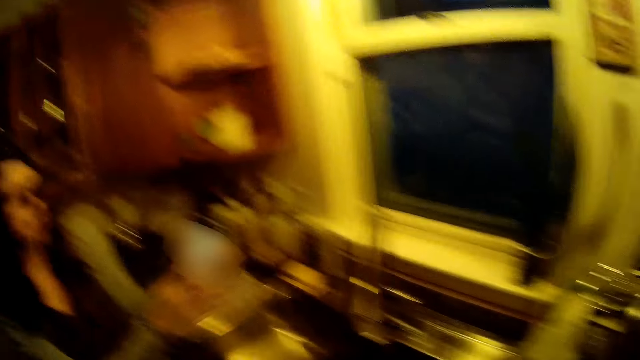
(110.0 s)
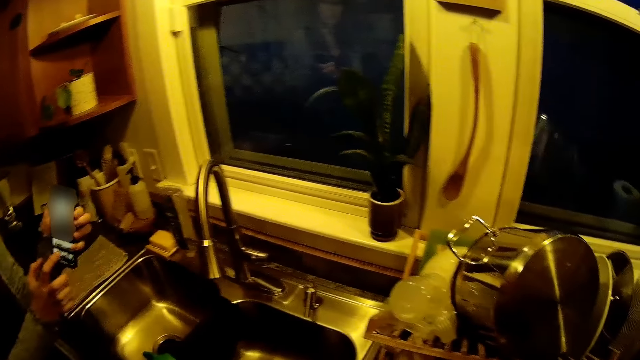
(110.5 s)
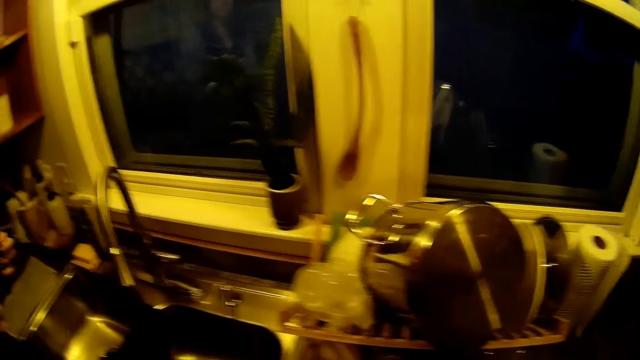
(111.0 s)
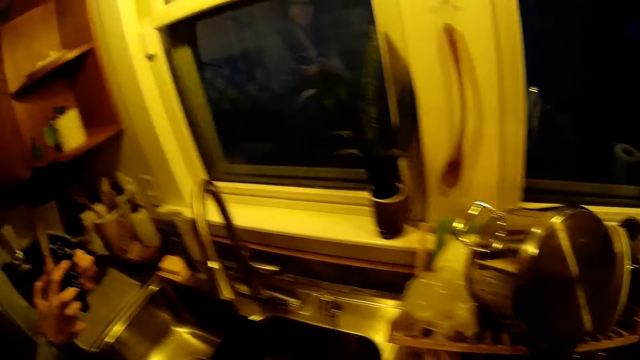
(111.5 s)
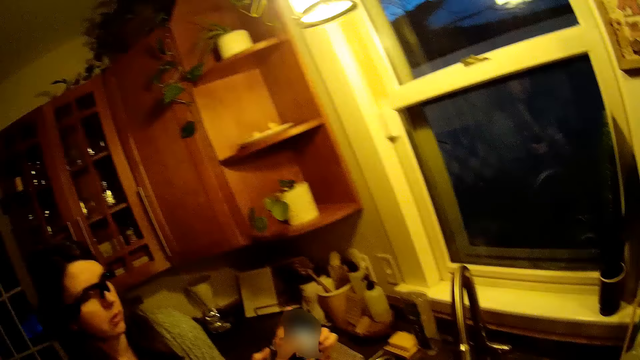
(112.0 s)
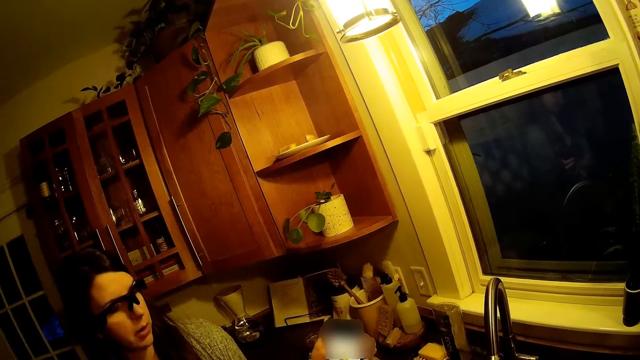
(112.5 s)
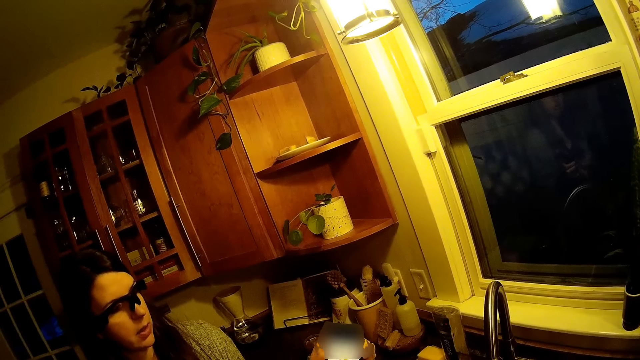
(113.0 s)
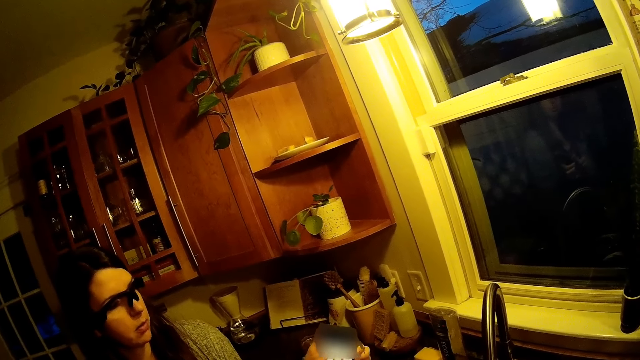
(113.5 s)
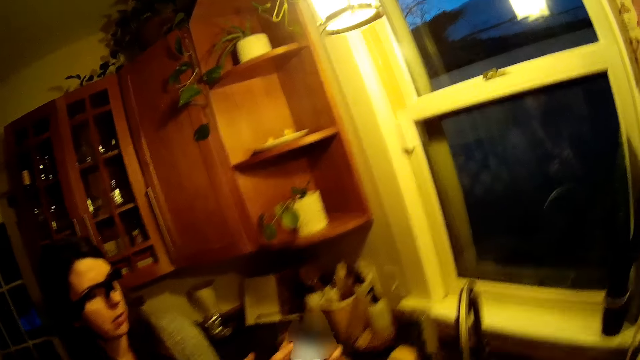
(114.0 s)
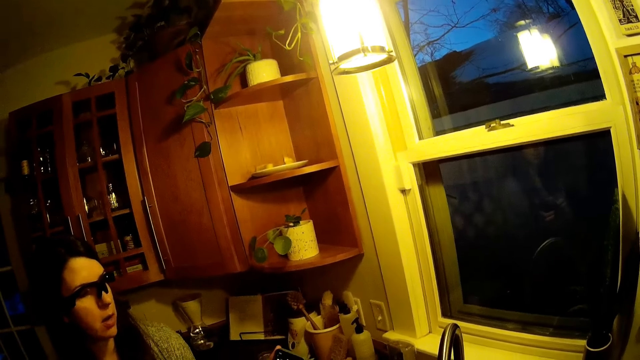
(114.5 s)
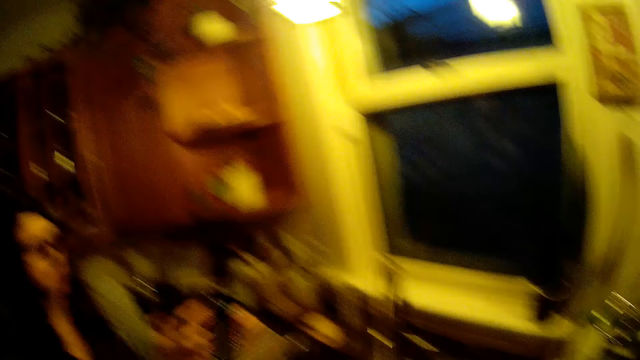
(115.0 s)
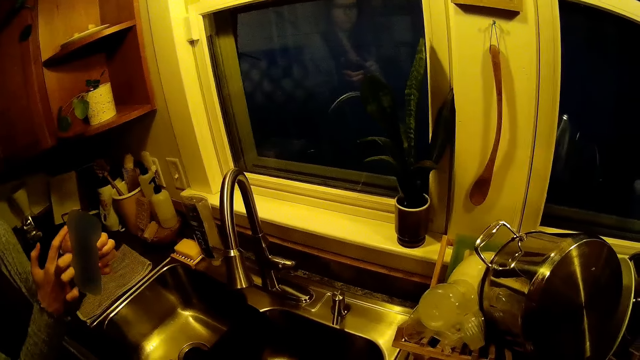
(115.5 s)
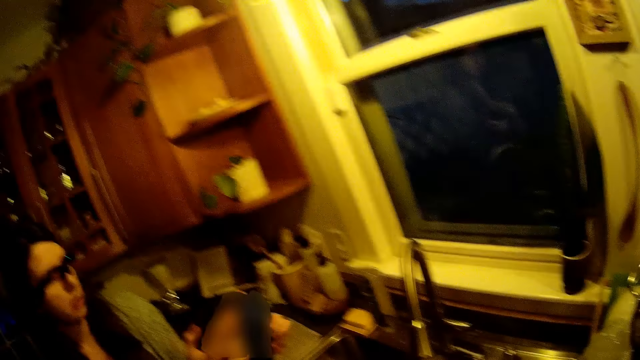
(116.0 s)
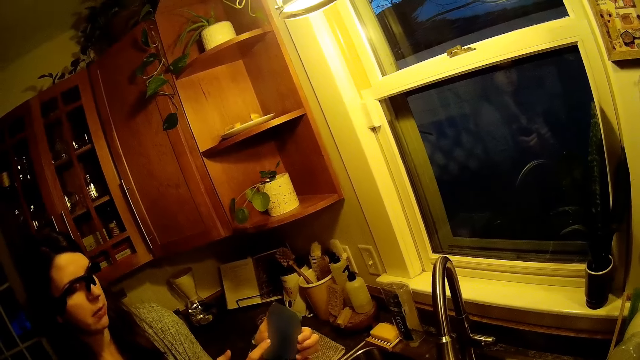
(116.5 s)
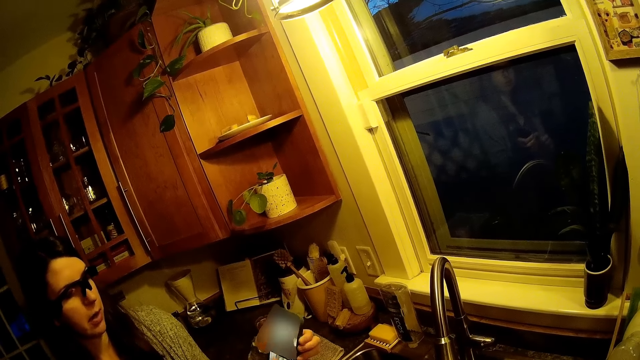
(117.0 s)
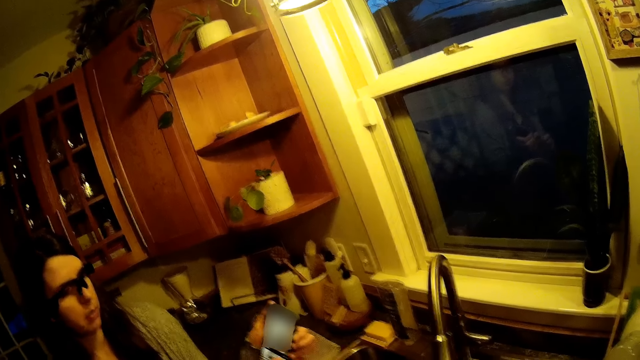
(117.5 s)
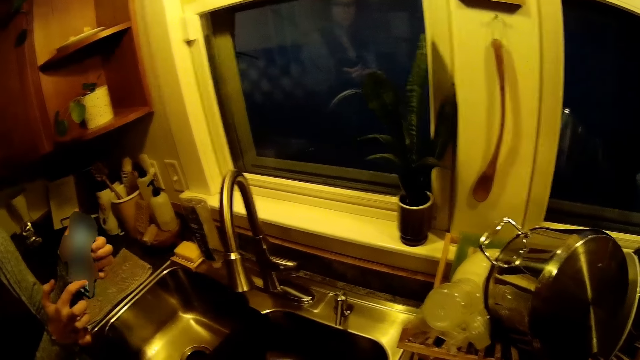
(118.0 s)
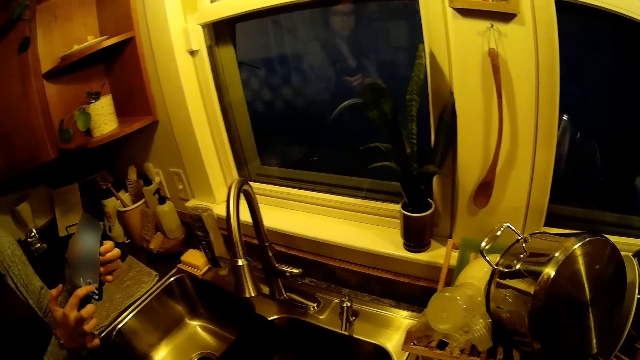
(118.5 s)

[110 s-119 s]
A person scrolls on a phone. The person explains something on the phone to the camera wearer. The person scrolls on the phone.

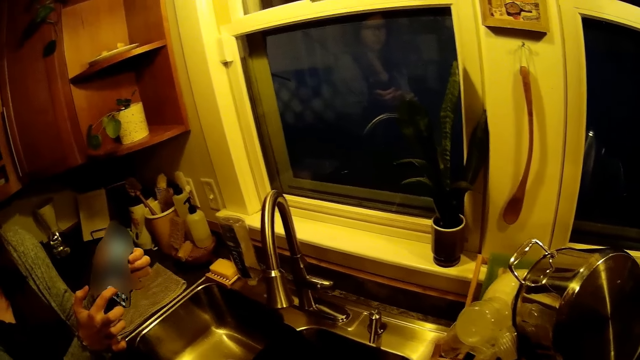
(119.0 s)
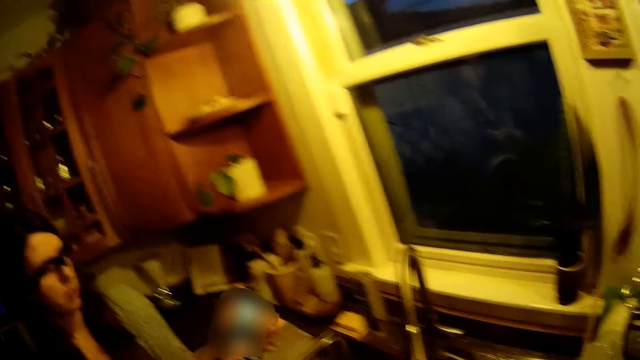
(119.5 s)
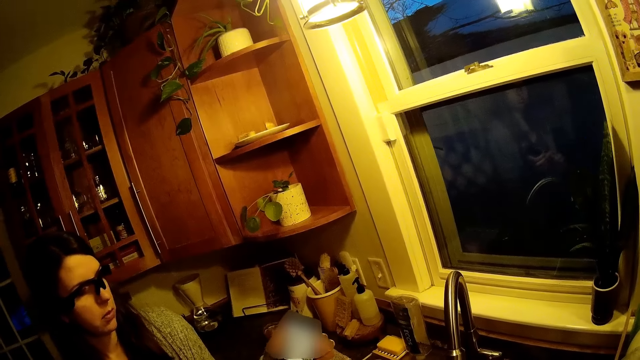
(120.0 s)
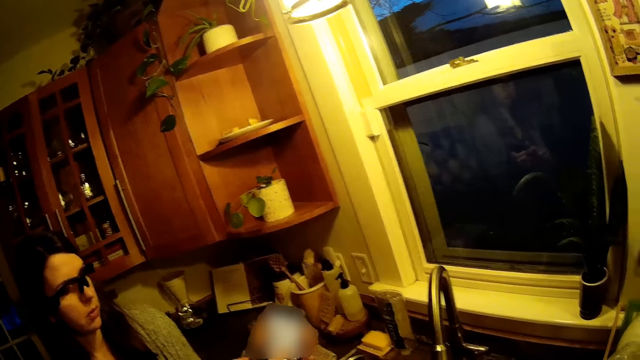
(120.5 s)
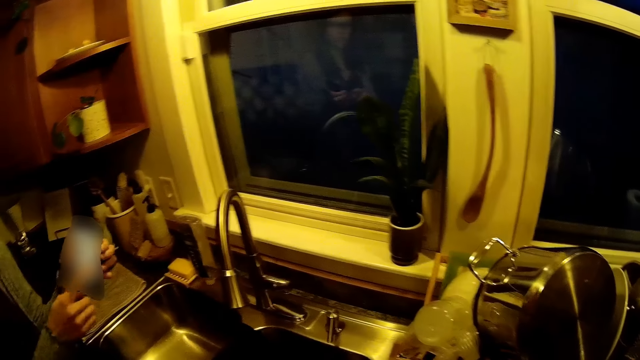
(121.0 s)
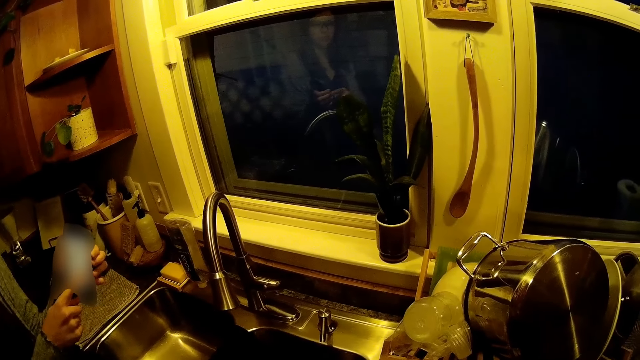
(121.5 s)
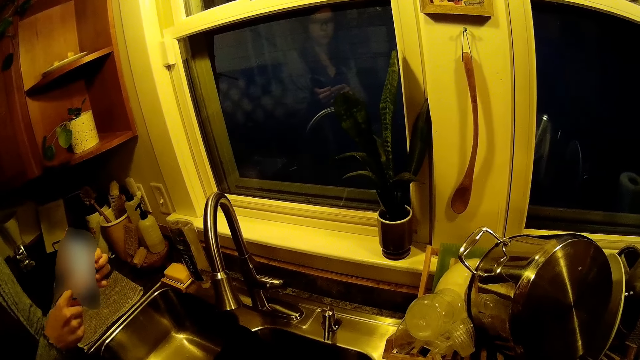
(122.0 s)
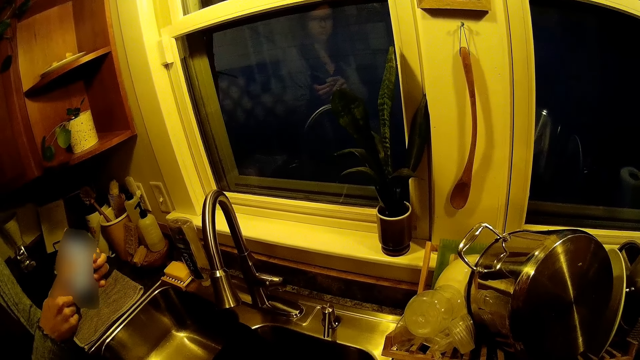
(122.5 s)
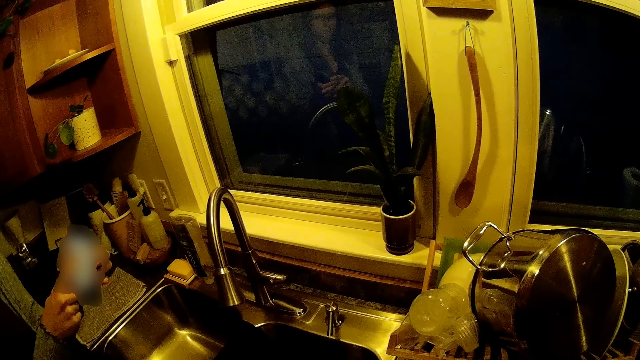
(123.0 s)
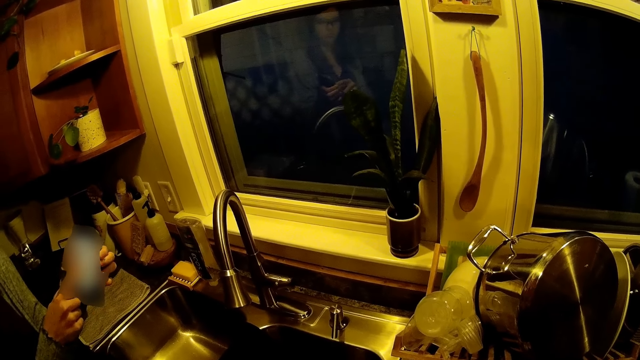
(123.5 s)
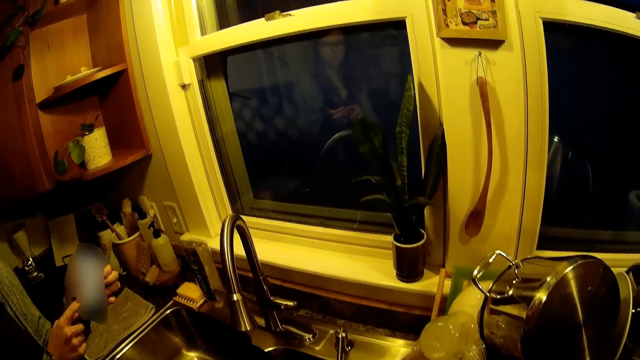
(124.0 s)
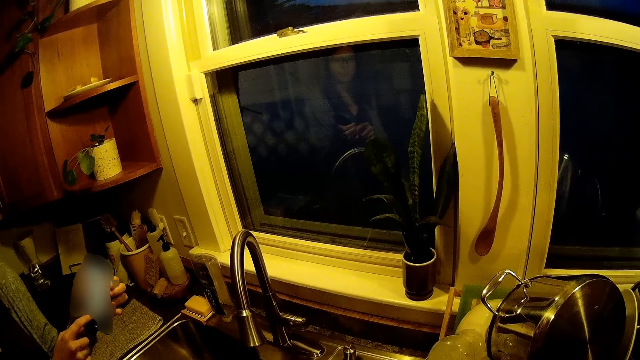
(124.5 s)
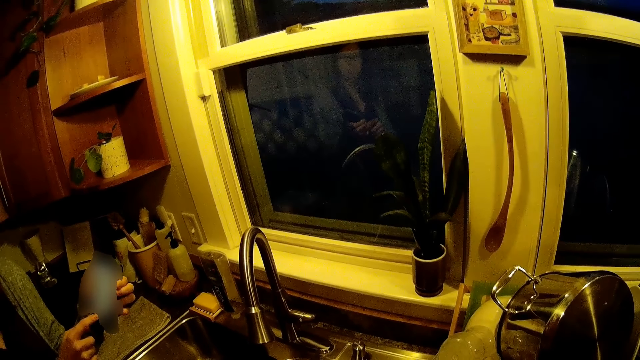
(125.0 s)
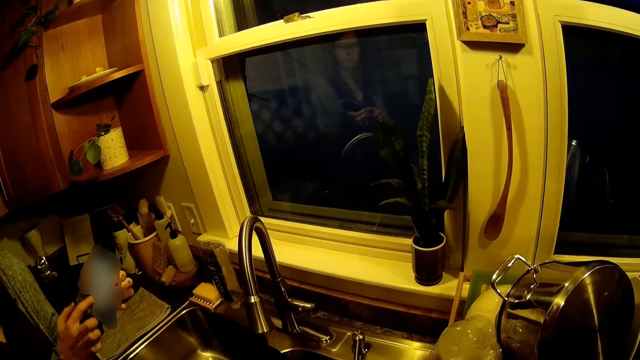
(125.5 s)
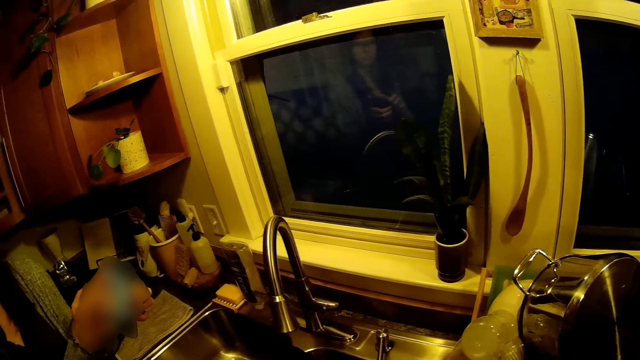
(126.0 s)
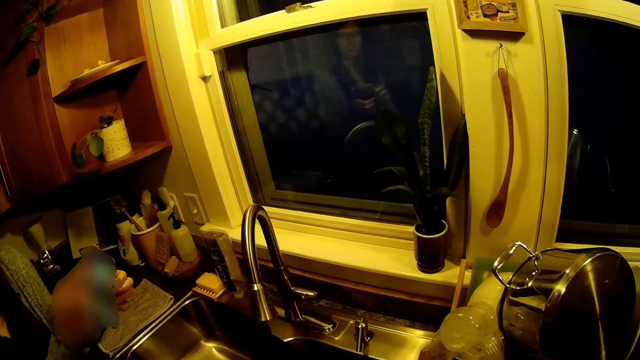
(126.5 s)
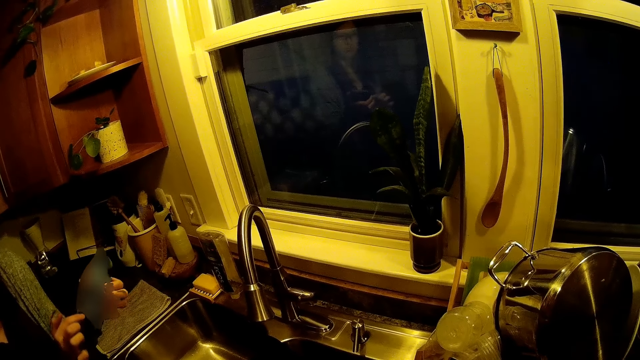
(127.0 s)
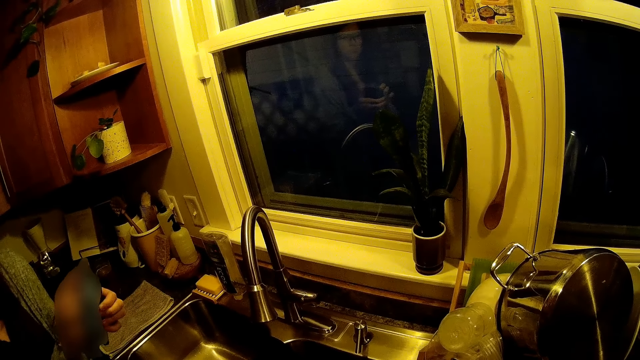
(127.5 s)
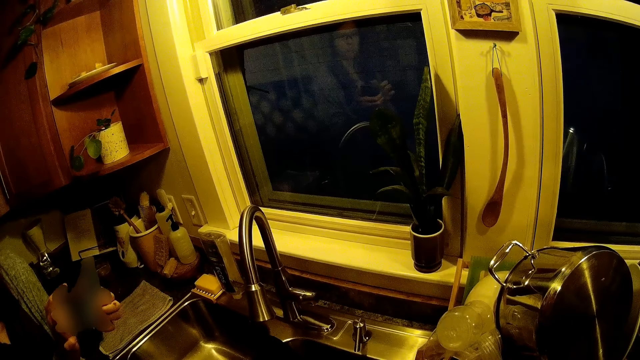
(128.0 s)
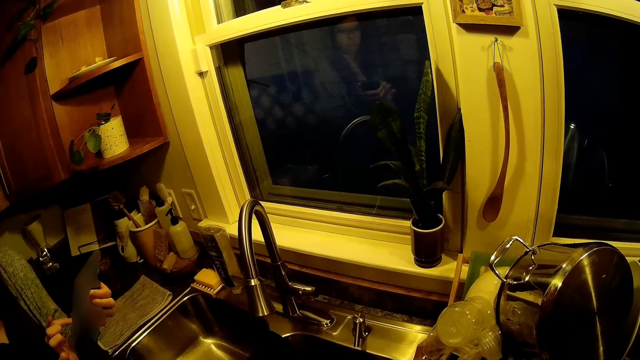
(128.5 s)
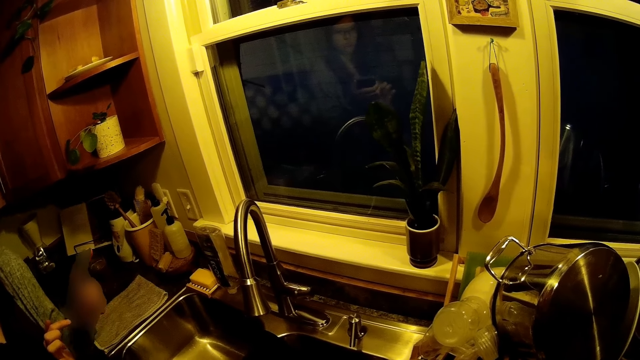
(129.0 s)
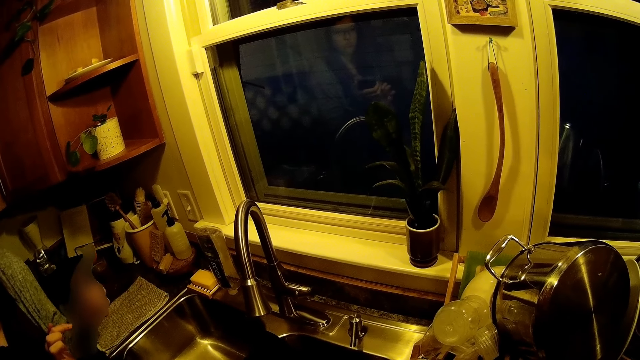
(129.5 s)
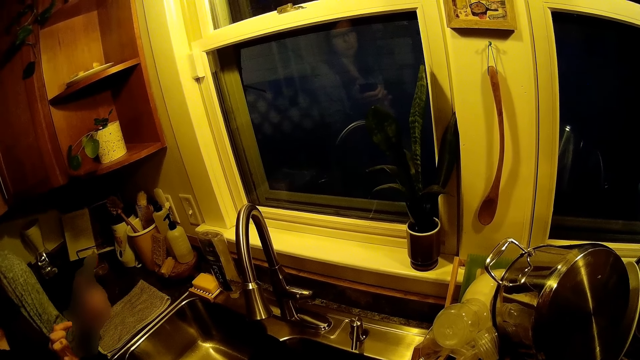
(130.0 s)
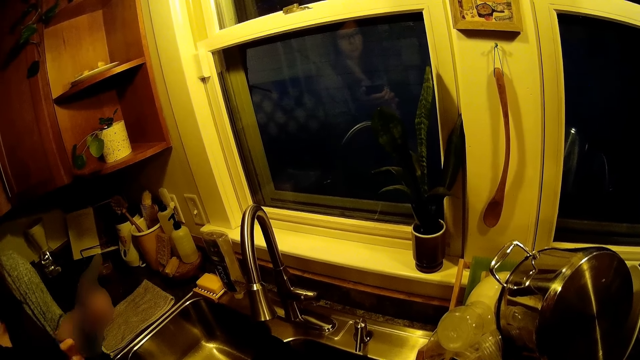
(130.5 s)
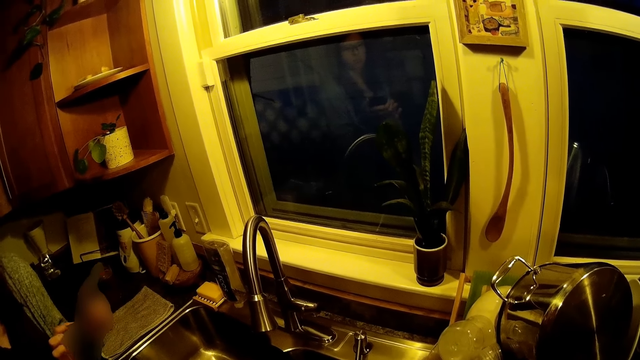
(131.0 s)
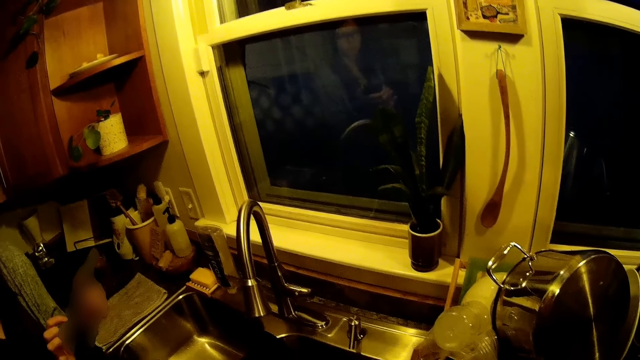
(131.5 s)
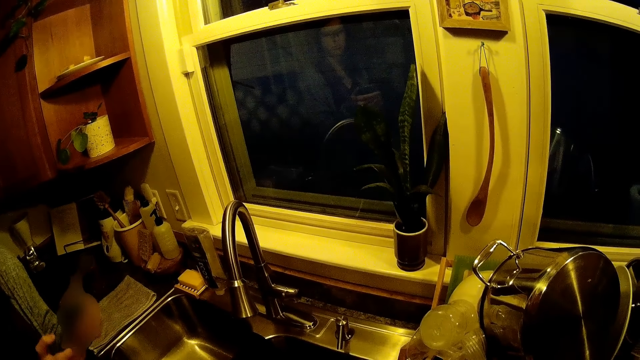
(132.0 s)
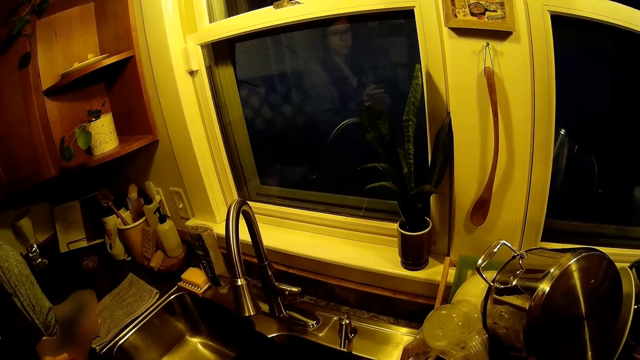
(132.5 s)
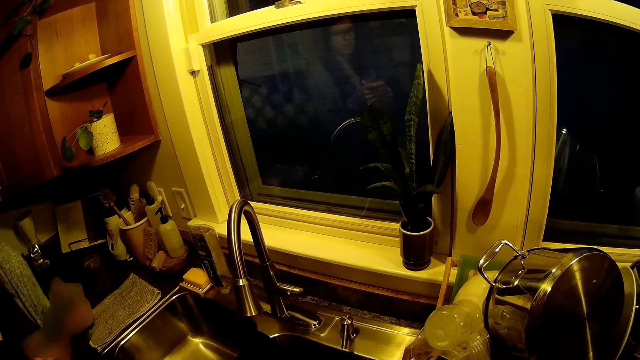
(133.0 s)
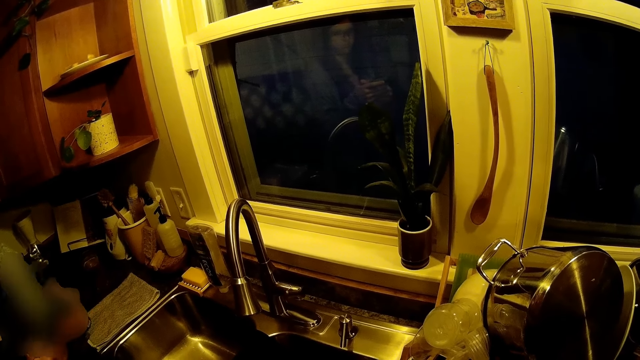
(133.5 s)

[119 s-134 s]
A person explains something on a phone to the camera wearer. The camera wearer converses with the person. The person scrolls on the phone.
